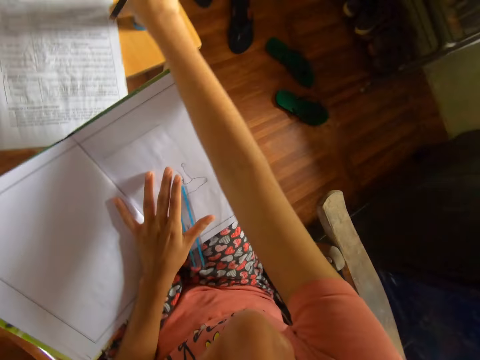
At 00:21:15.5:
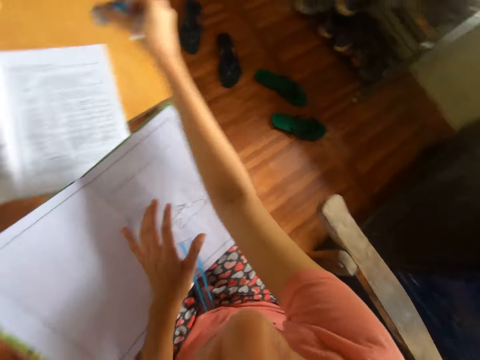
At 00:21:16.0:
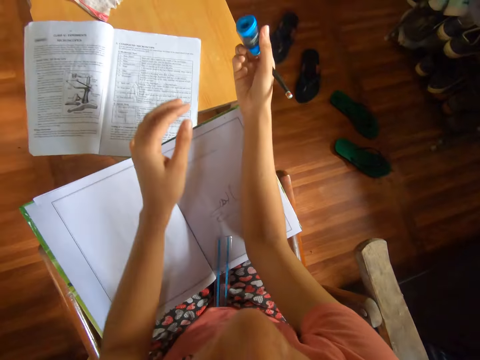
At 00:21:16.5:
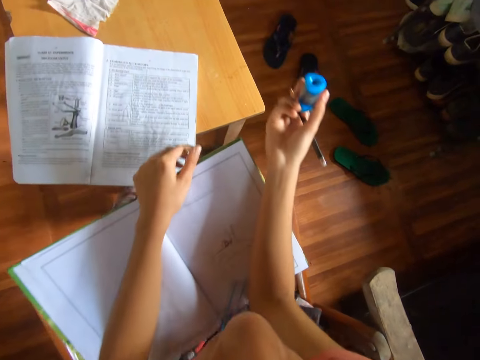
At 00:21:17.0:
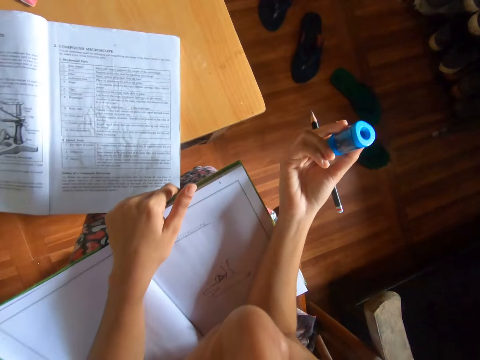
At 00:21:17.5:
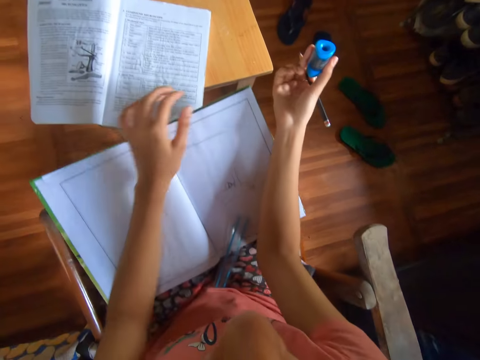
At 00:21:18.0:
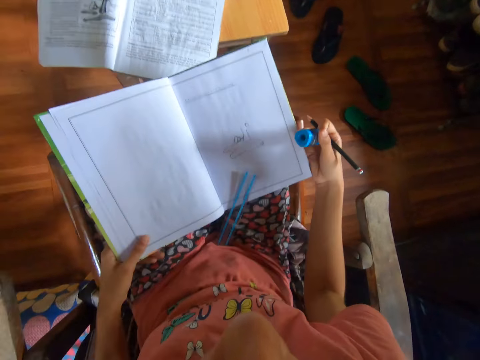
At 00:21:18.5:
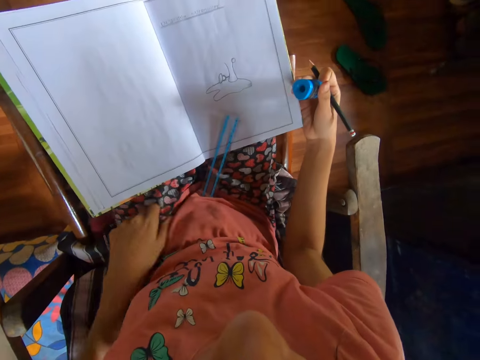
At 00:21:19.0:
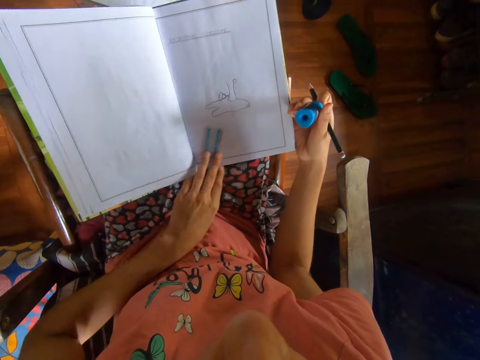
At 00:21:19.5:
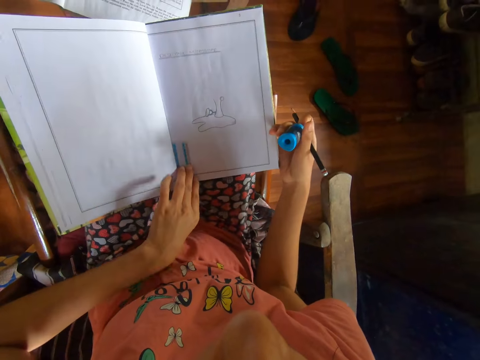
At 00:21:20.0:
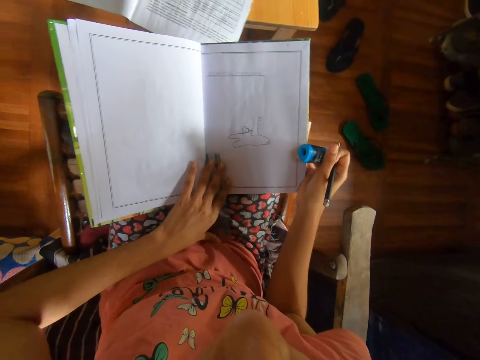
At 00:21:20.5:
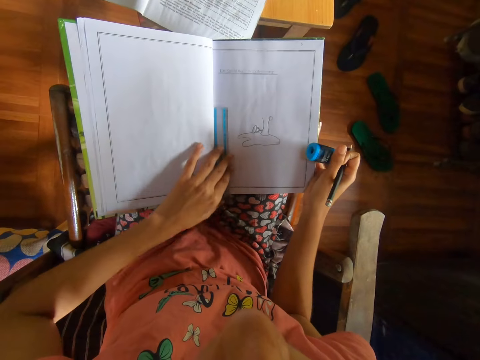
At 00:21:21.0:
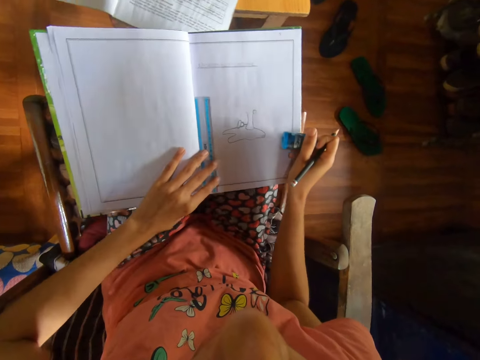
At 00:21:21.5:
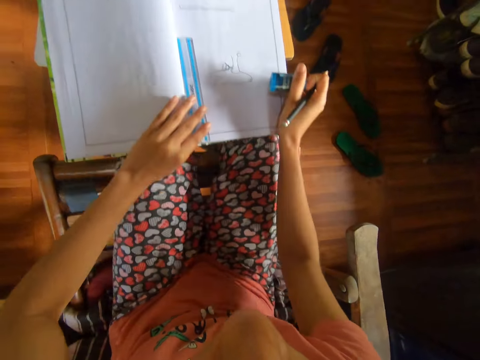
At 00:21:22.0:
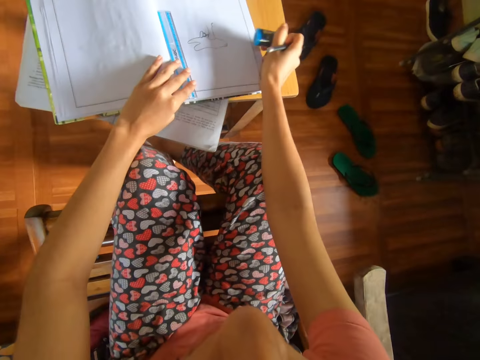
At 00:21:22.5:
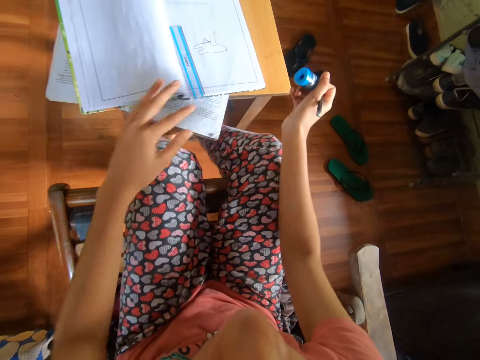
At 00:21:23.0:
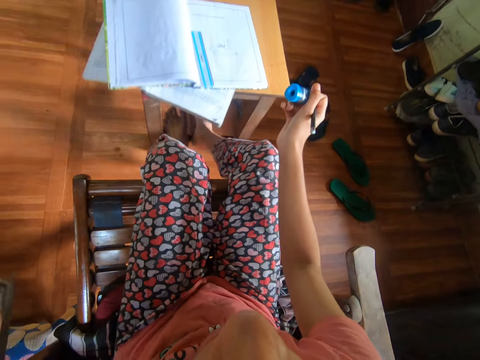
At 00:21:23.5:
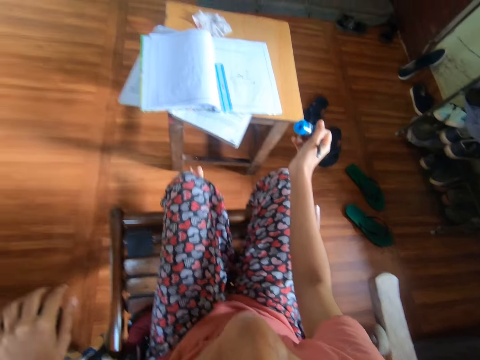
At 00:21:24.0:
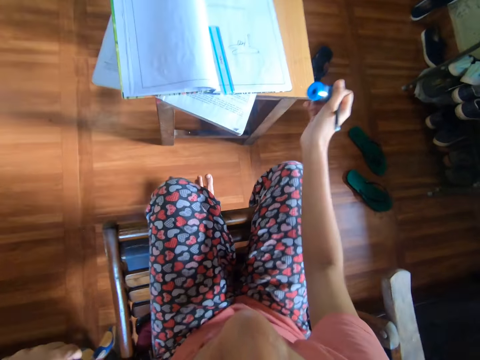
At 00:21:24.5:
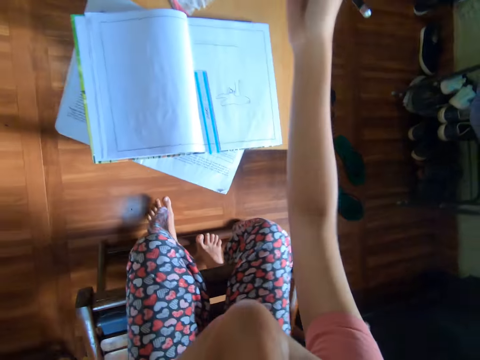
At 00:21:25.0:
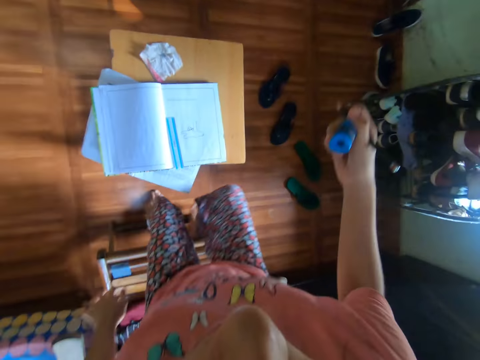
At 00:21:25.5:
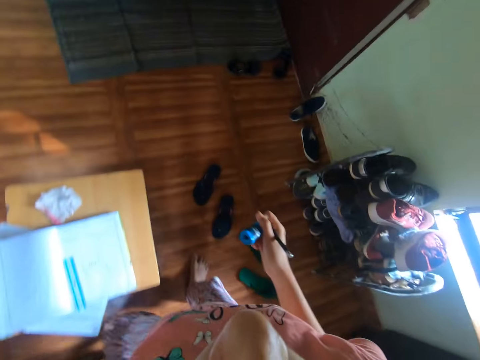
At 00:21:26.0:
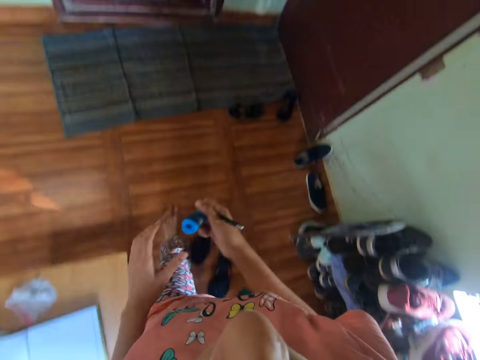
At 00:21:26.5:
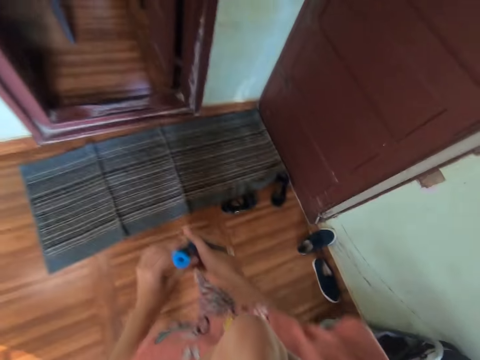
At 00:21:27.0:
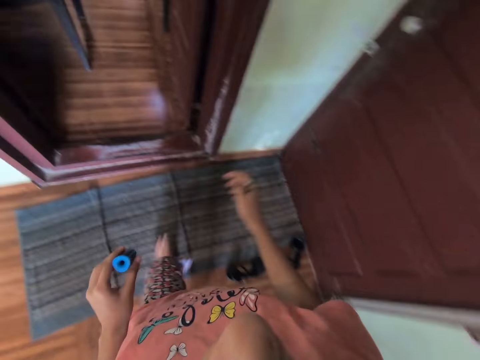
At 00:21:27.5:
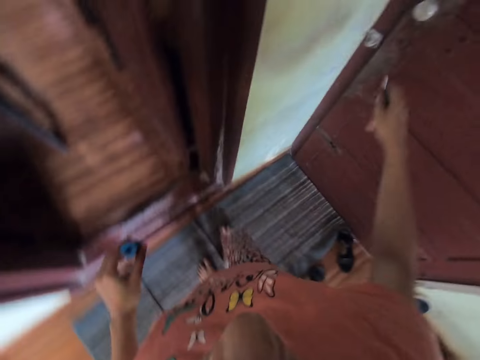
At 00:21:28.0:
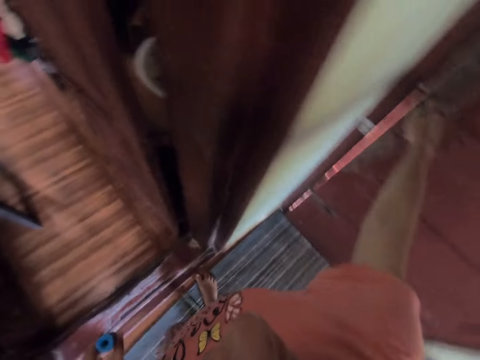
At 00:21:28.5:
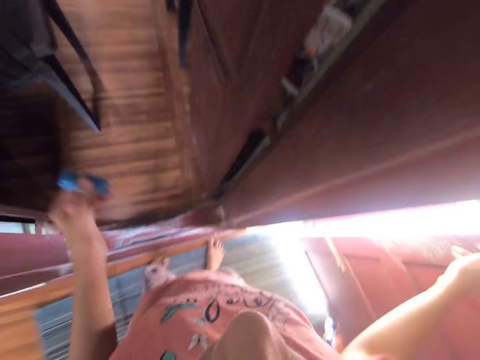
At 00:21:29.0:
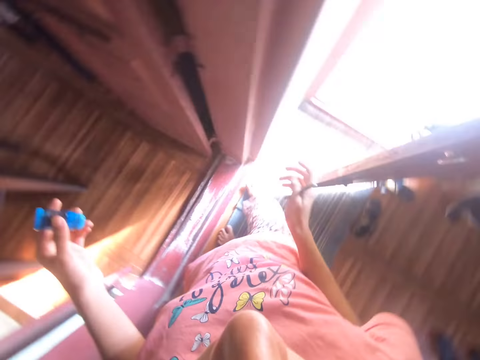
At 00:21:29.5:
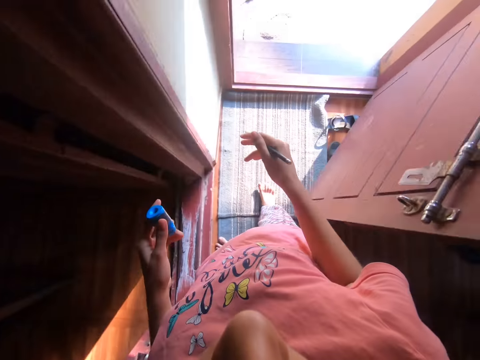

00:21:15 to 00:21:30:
The camera wearer stretches the right hand on the table. She takes a pencil sharpener from the stool with her right hand. She rests her right elbow on the book on her lap. She touches the book on her lap with her left hand. She touches the book again. She shifts the ruler on the book with her left hand. She holds the ruler with the left hand. She takes the book from her lap with both hands. She puts the book on the stool with both hands. She pushes the stool with both feet. She stands up. The man converses with the camera wearer. The camera wearer walks to a door from the stool. She passes the pencil sharpener from her right hand to her left hand. She opens the door with her right hand.

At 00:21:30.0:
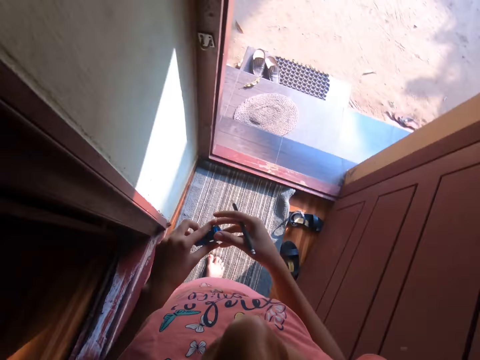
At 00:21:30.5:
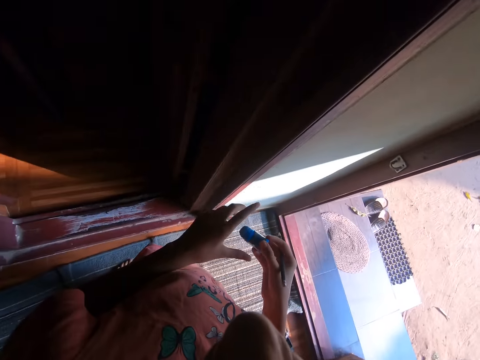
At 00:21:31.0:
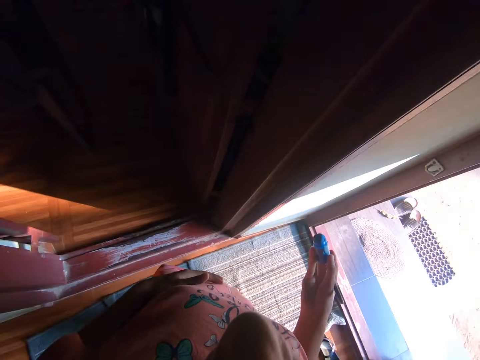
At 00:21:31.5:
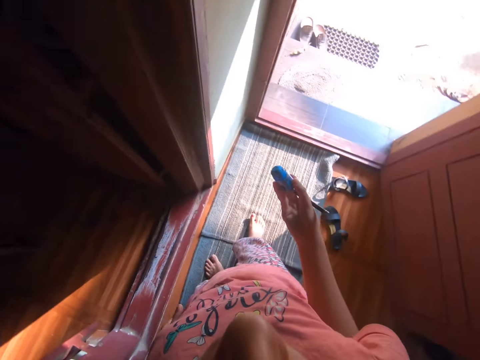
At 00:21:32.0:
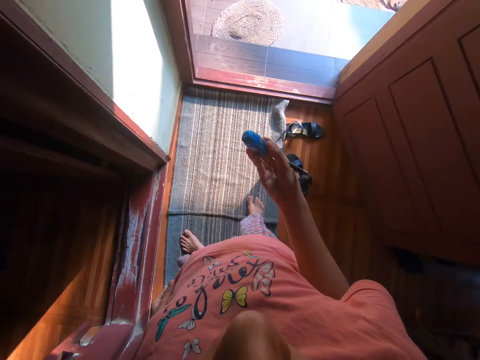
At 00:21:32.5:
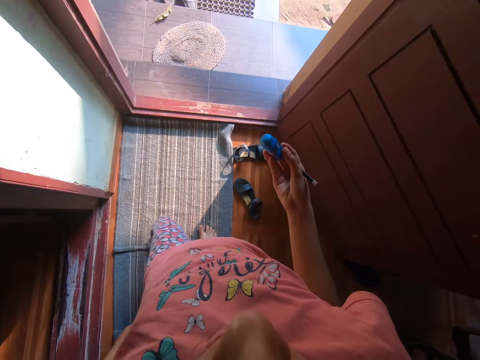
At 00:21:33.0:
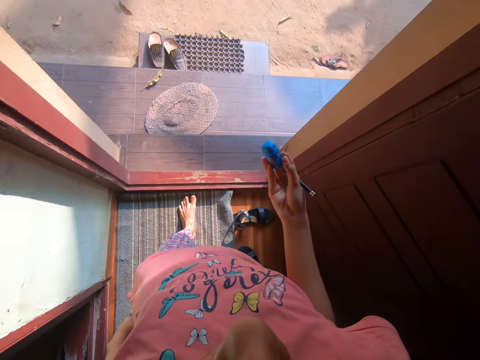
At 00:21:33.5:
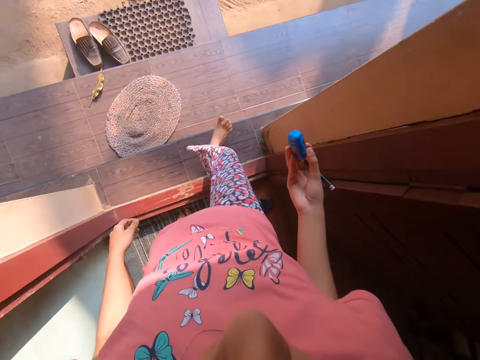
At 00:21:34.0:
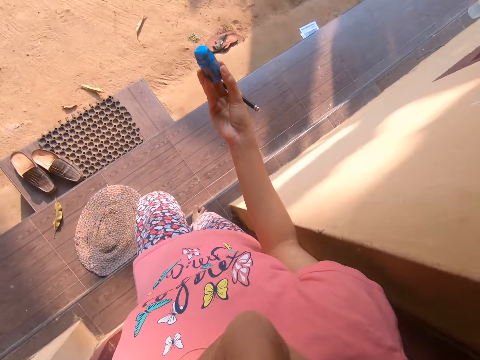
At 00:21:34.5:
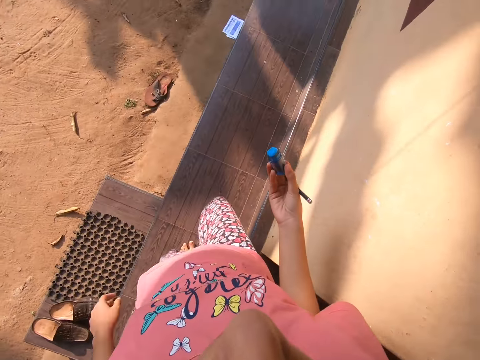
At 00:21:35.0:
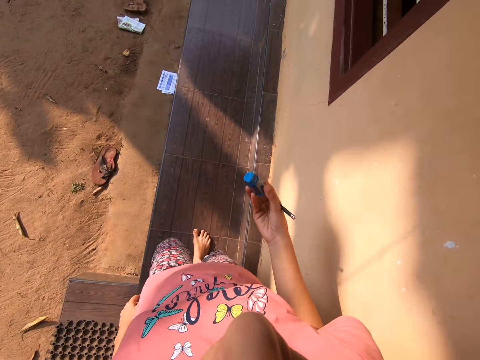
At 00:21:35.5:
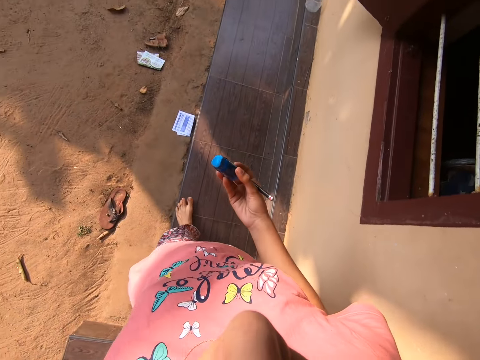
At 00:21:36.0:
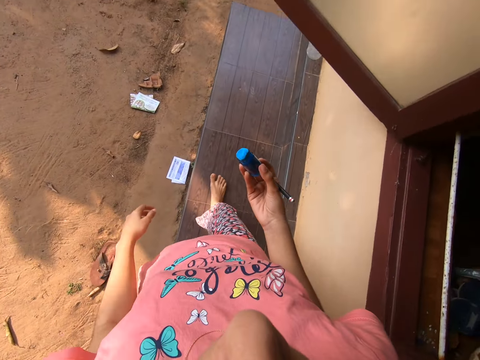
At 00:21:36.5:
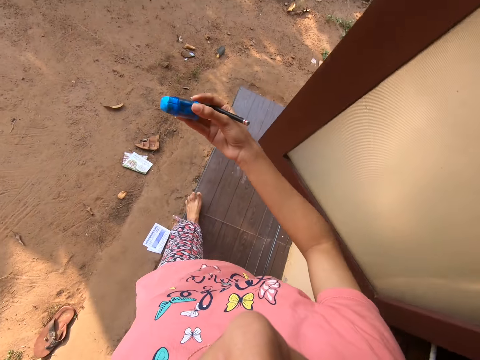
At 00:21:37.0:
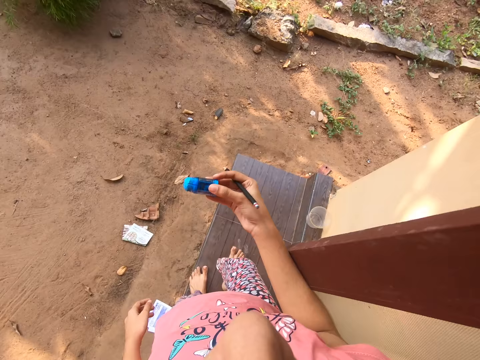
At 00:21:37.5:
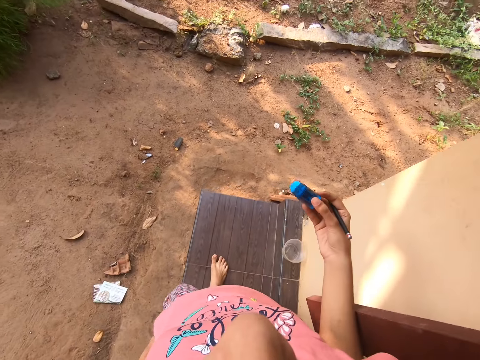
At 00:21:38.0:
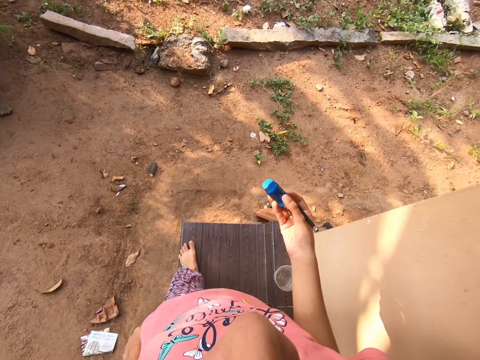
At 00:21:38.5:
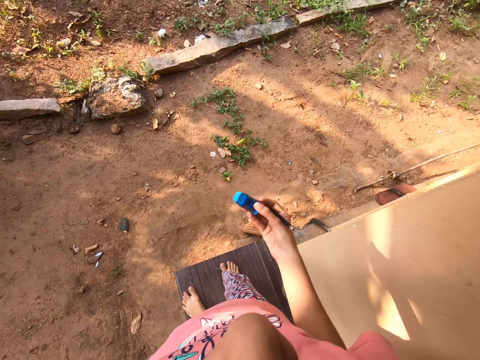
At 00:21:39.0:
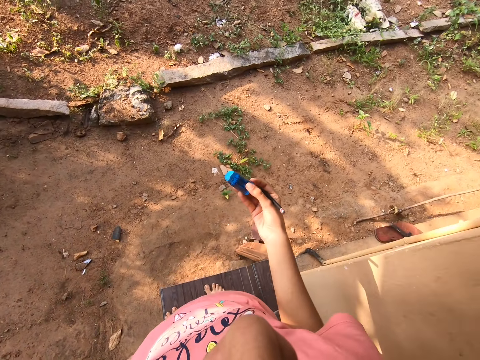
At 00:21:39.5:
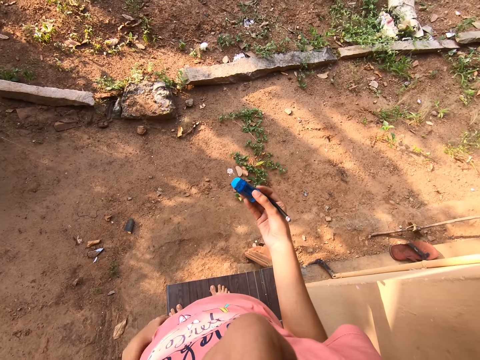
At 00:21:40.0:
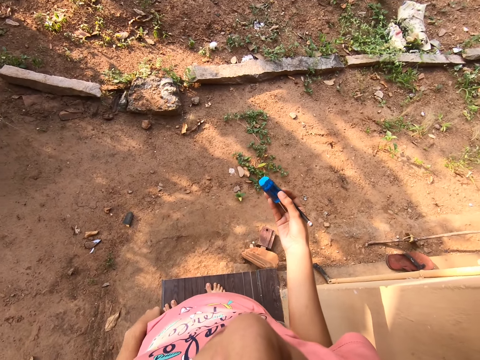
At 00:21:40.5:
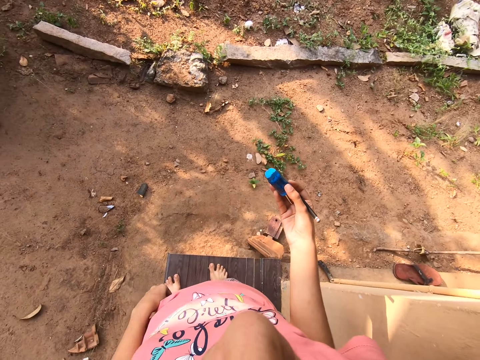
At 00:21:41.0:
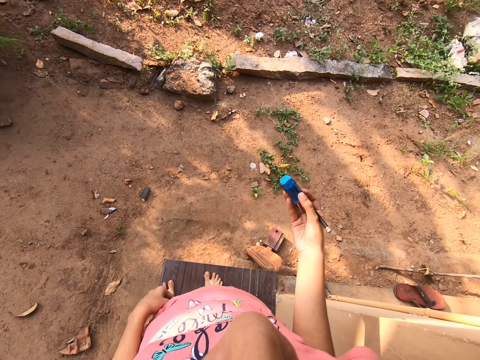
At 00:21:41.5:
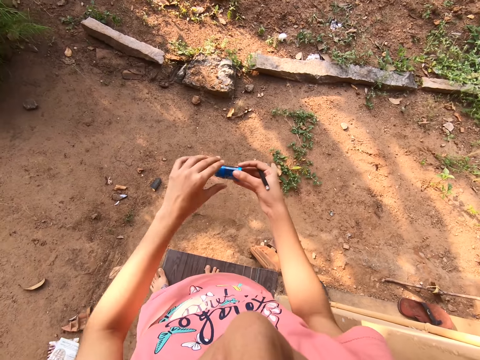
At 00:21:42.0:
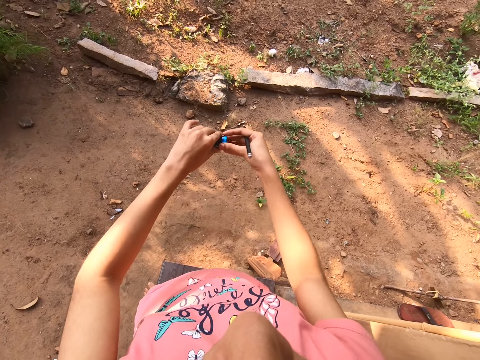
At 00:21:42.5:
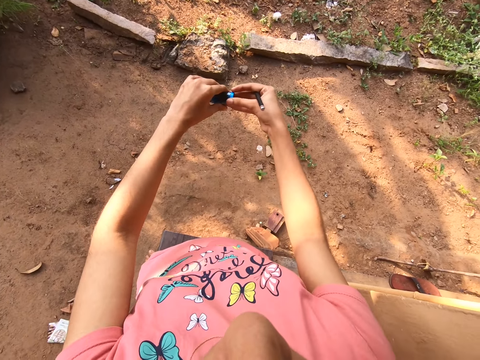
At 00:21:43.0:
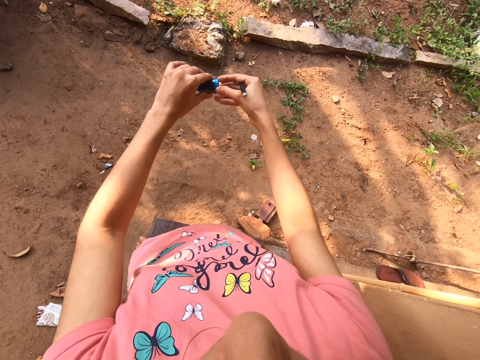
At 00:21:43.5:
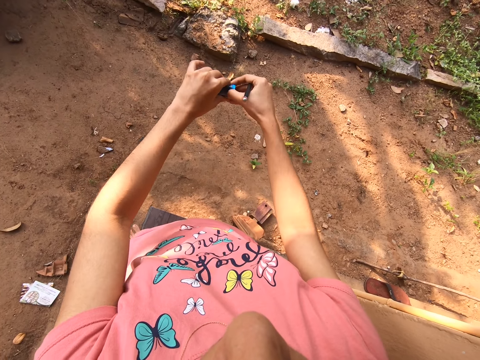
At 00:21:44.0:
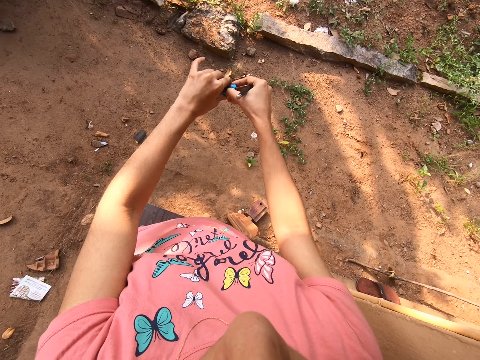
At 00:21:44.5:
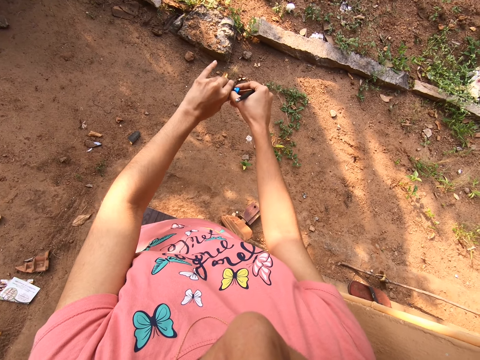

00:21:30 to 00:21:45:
The camera wearer passes the pencil sharpener from her left hand to her right hand. She touches her shirt with her left hand. She stands beside the door. She walks outside from a room through the door. She walks on the corridor. She pushes a window with her right arm. She touches her shirt with her left hand. She stands on the corridor. She holds the pencil sharpener in her right hand with her left hand. She adjusts the sharpener.
